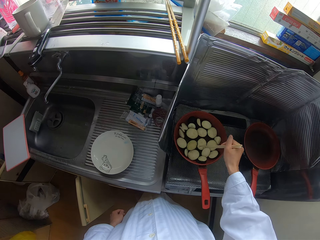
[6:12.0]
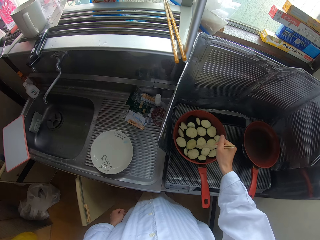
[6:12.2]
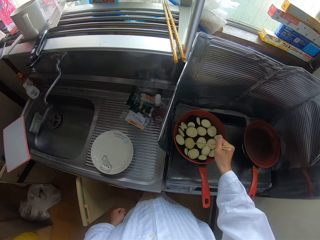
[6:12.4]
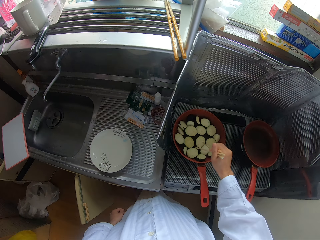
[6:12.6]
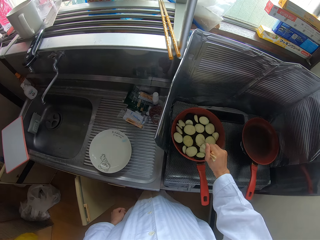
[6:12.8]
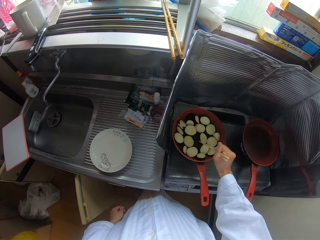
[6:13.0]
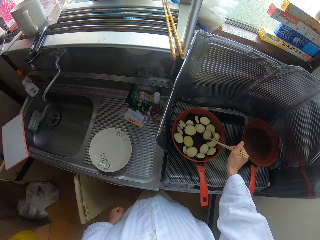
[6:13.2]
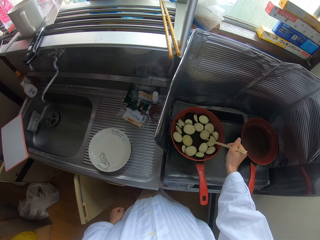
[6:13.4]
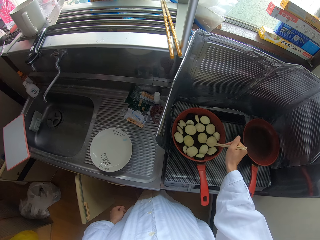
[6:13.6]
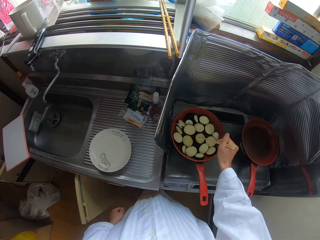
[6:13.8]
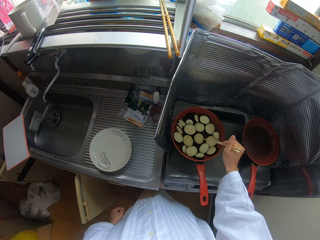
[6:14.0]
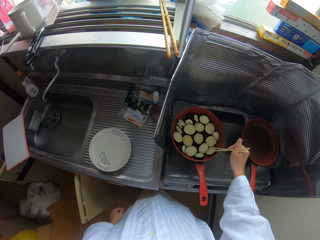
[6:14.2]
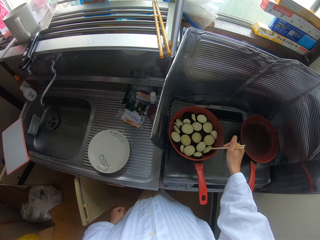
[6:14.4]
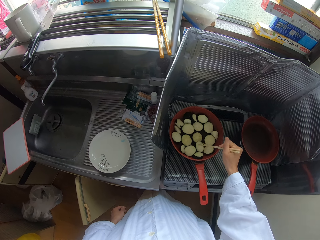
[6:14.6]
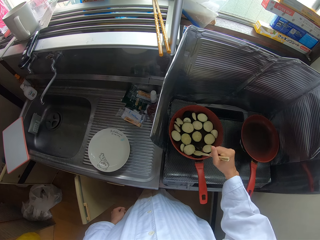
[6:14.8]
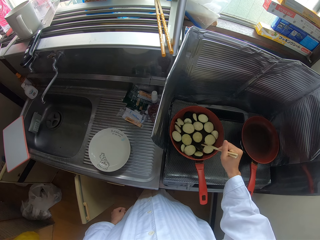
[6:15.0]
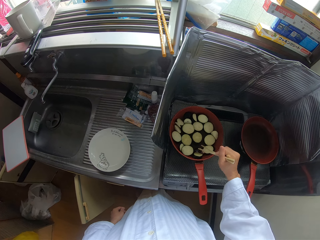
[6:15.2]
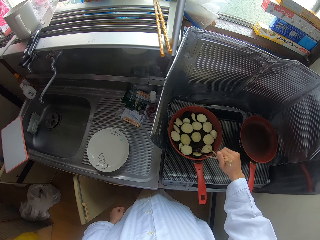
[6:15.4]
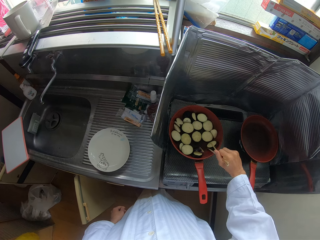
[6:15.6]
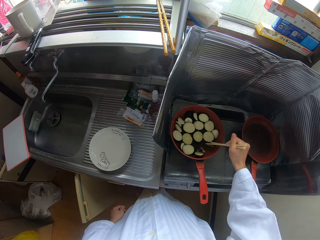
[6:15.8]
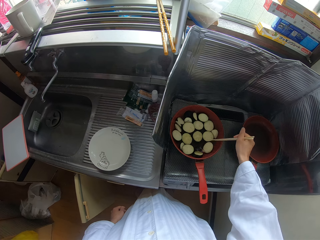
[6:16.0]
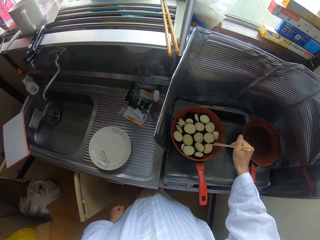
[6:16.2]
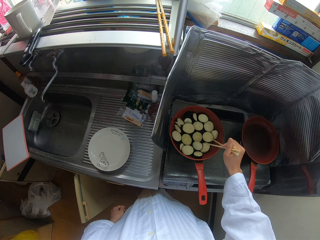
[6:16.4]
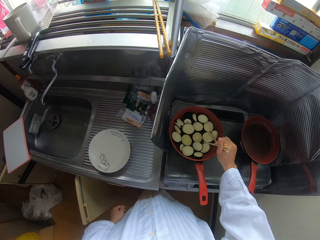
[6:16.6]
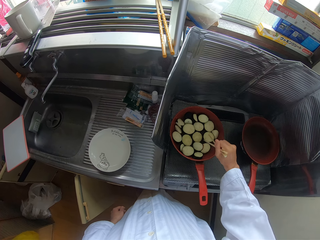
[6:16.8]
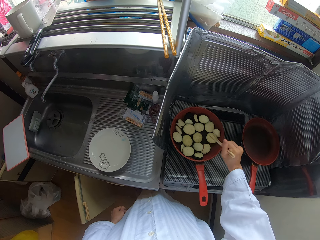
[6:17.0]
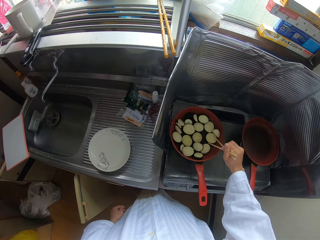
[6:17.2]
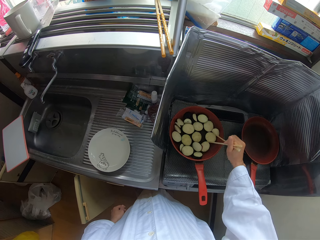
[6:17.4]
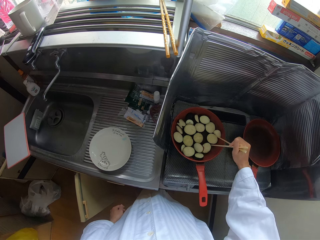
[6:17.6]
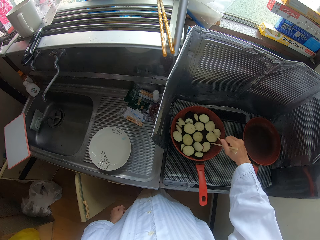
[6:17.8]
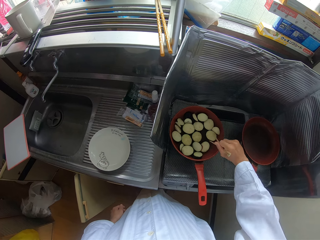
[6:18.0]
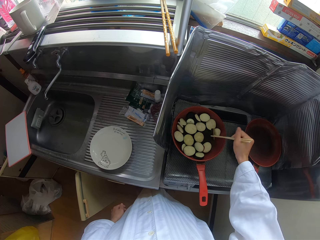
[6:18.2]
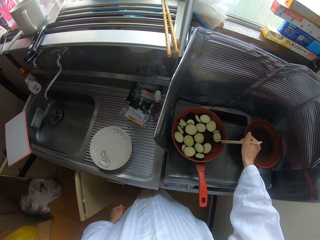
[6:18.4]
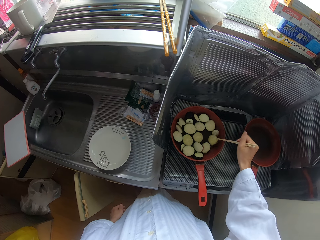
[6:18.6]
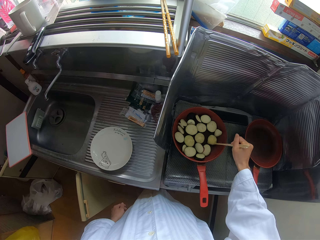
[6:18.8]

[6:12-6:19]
The camera wearer turns the courgetti.

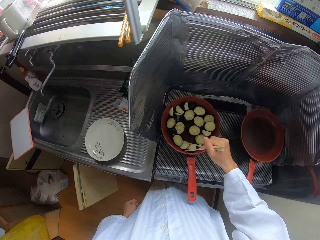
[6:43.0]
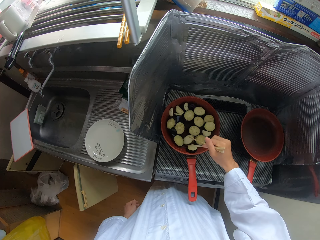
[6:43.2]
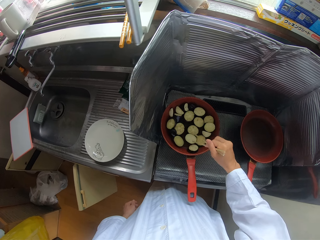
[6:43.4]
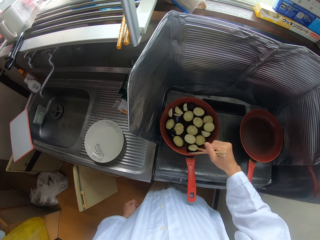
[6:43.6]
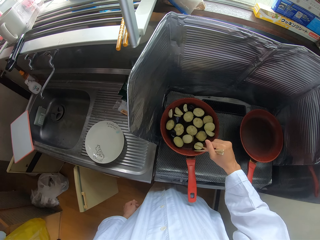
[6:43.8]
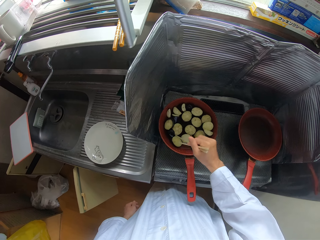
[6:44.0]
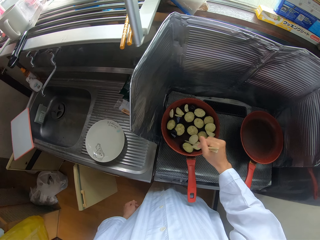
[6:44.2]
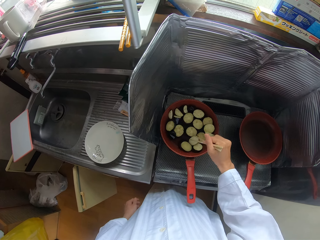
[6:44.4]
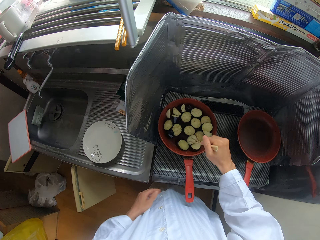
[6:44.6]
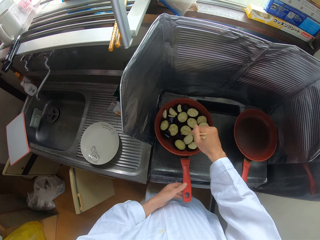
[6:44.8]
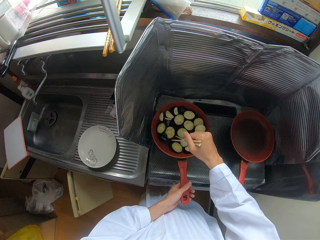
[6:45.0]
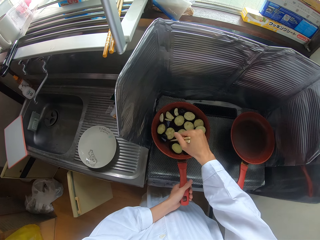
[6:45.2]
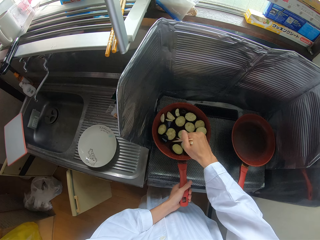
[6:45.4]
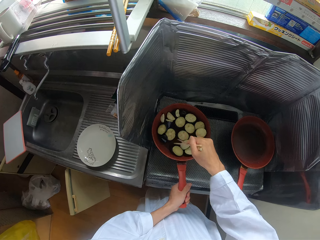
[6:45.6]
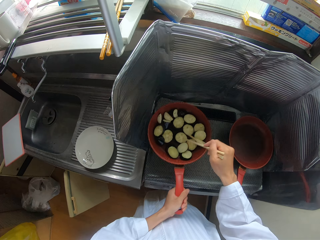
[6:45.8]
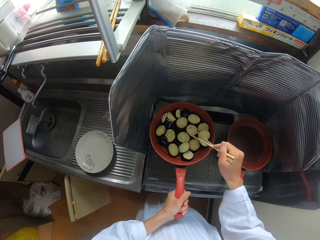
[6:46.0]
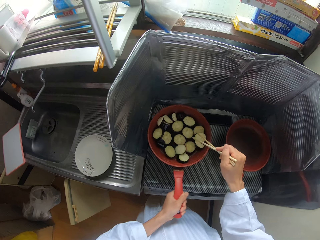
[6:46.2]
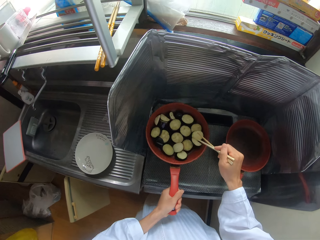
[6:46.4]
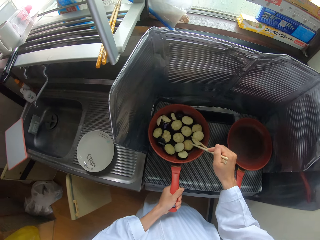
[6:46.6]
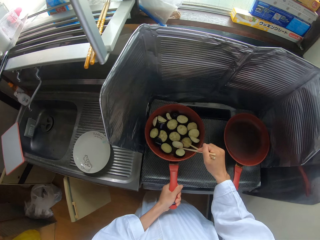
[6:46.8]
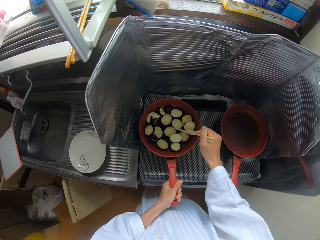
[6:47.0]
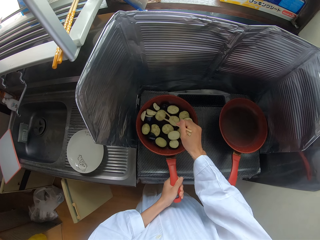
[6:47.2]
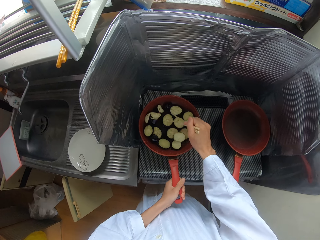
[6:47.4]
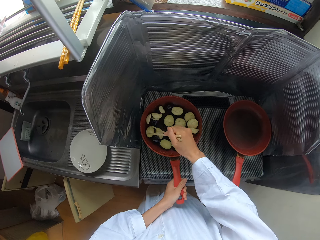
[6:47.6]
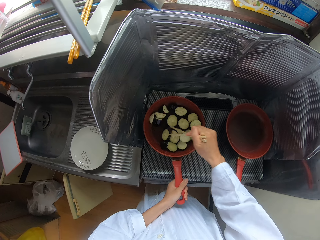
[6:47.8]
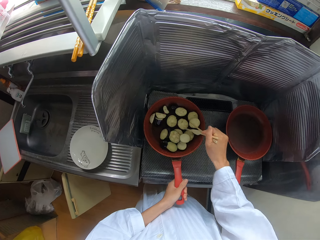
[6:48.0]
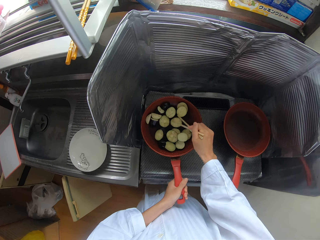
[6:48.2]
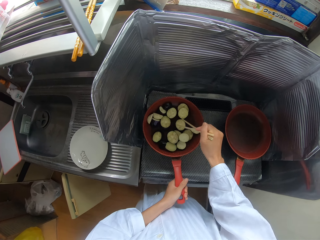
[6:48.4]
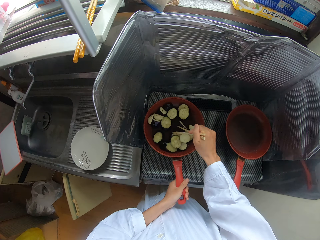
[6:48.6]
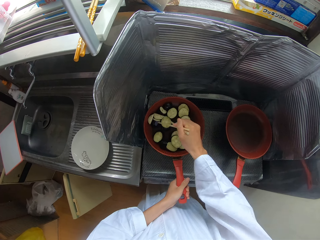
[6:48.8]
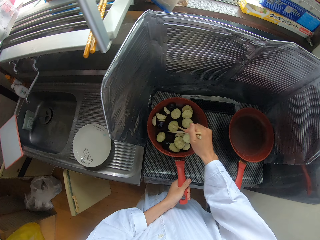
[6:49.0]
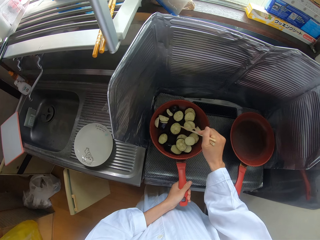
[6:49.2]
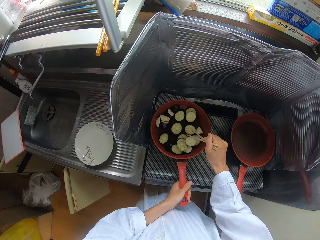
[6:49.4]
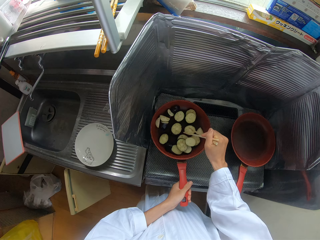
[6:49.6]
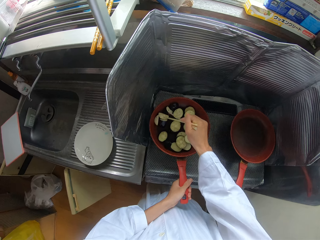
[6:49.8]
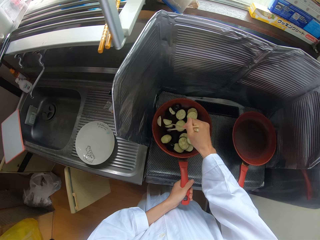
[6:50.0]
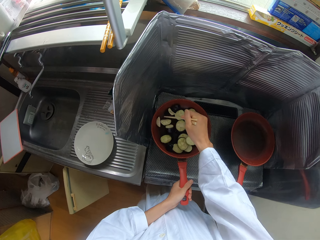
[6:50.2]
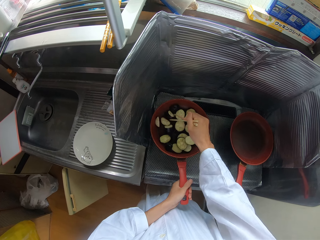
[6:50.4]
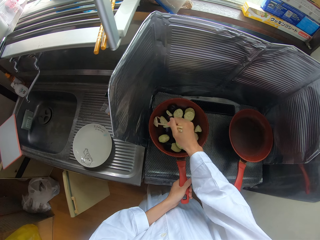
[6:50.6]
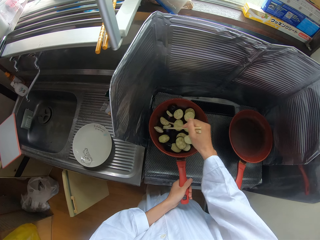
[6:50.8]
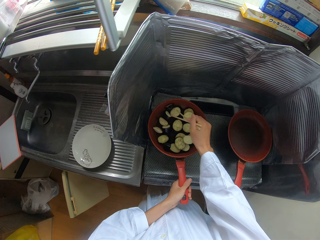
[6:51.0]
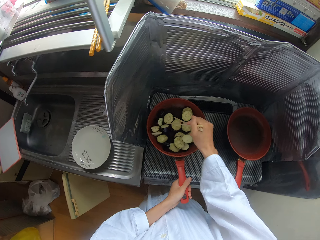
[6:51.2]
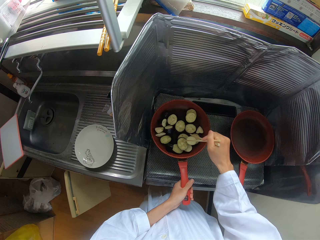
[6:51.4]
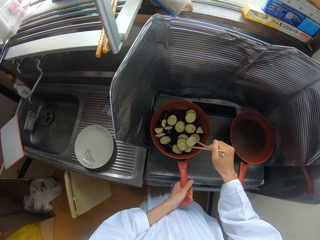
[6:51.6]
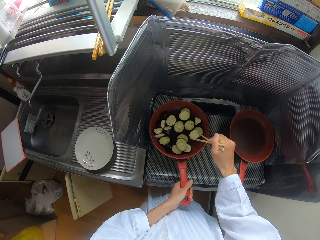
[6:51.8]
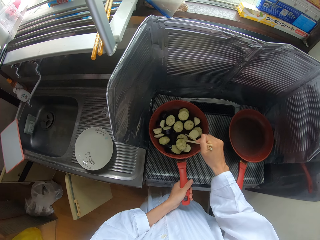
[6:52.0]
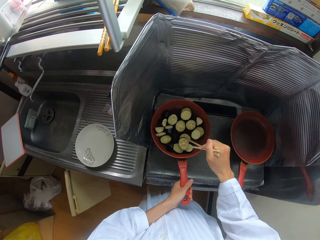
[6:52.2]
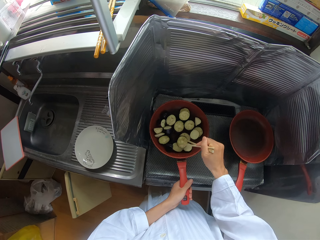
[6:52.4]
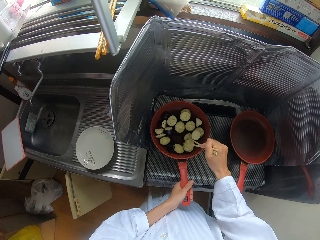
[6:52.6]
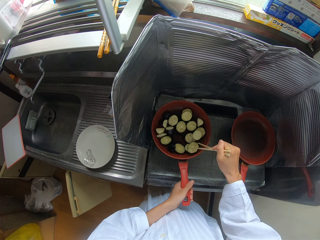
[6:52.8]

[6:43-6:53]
The camera wearer holds the handle of the frying pan with her left hand. She adjusts the frying pan on the cooker with her left hand. She lifts the pan. She stirs the pieces of cucumber in the frying pan with the chopsticks in her right hand. She puts the frying pan on the cooker. She cooks.

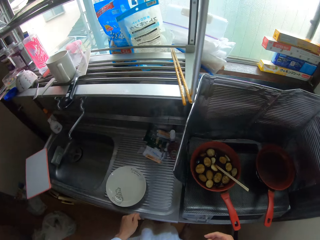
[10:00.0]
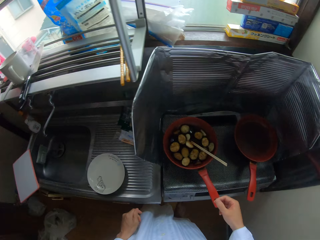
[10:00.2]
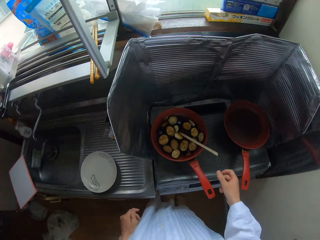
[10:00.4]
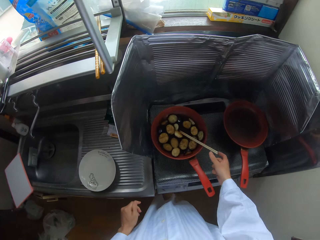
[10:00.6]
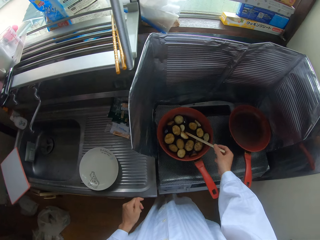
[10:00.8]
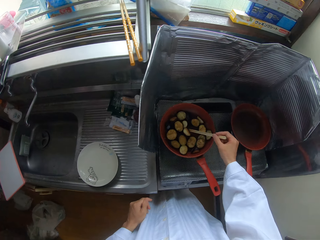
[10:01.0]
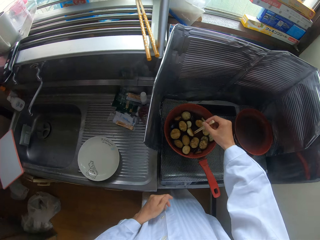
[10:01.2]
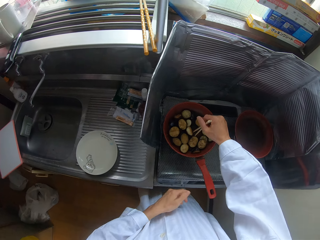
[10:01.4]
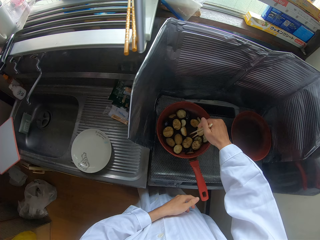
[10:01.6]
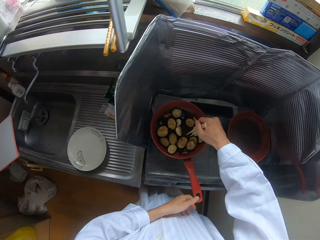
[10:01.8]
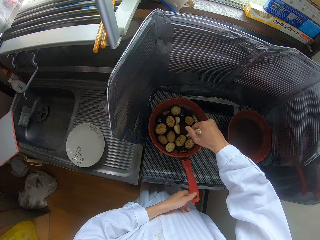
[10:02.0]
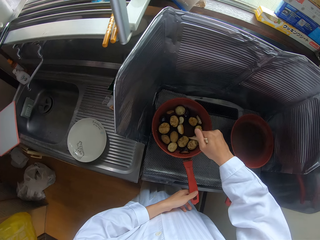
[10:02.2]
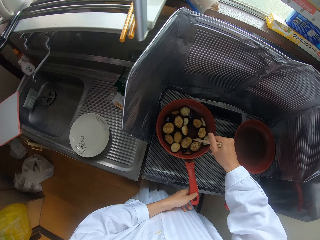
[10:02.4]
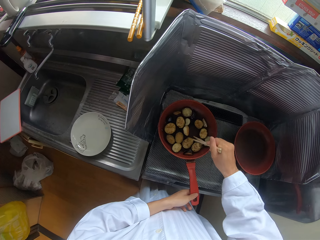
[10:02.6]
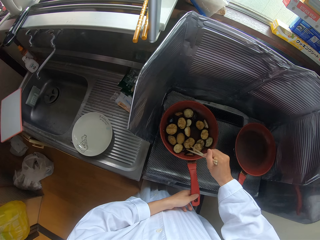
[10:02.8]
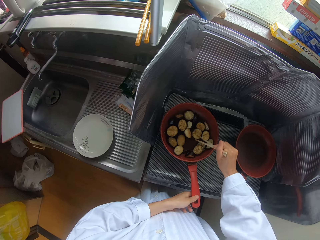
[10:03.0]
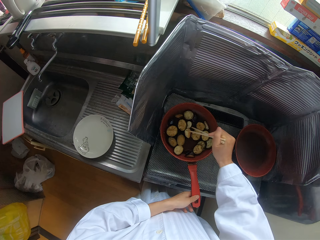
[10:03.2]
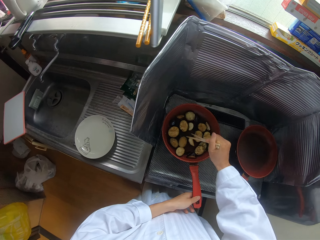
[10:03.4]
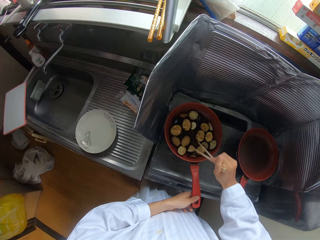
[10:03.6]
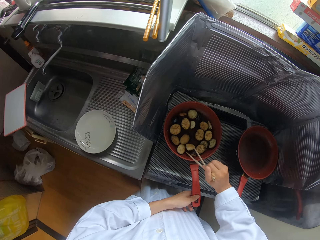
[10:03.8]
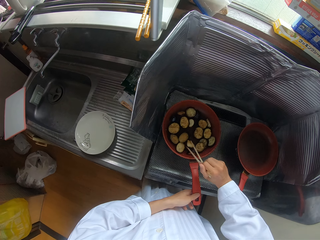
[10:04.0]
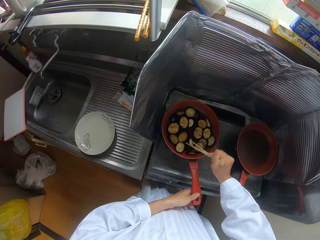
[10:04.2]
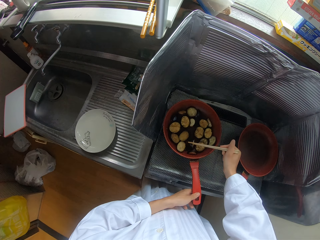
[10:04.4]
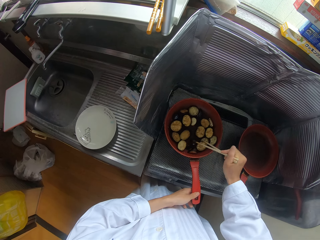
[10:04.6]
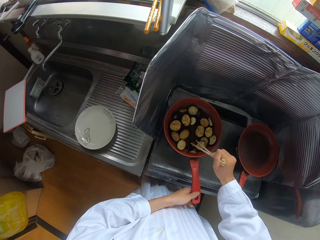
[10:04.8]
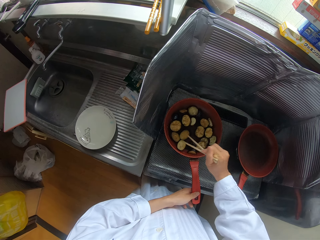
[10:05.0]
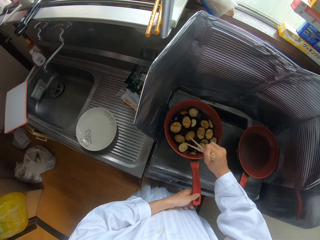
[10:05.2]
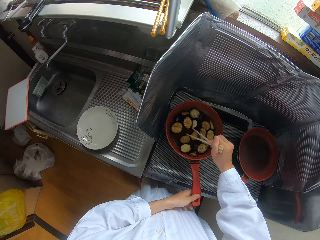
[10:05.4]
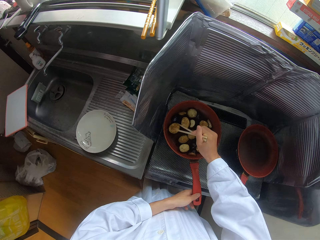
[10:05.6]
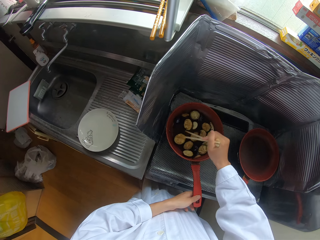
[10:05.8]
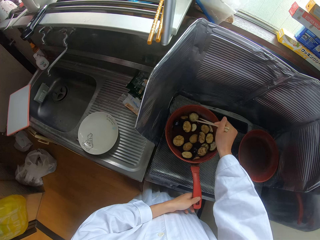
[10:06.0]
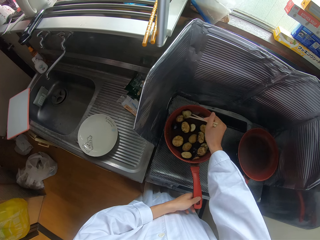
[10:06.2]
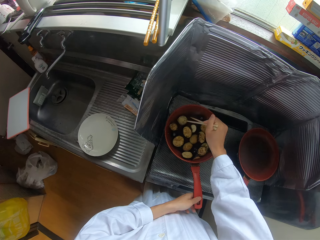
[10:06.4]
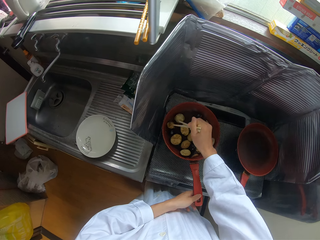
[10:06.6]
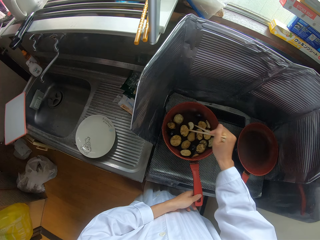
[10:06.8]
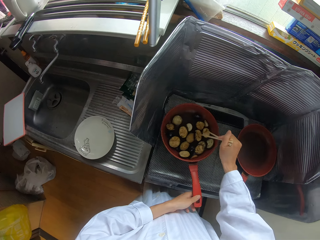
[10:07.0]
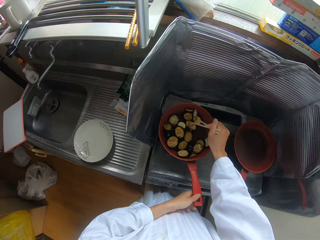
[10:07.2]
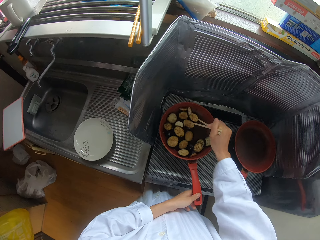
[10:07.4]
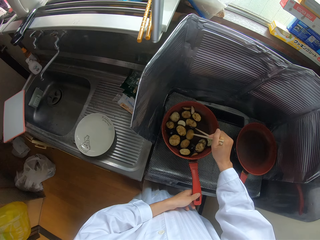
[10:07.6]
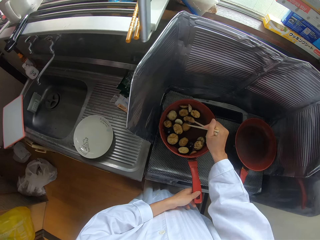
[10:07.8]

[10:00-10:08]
The camera wearer grabs the chopsticks. He holds the chopsticks in the frying pan with his right hand. He holds the handle of the frying pan with his left hand. He cooks. He stirs pieces of pear in the frying pan with the chopsticks in his right hand.
